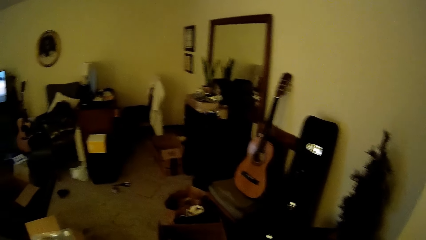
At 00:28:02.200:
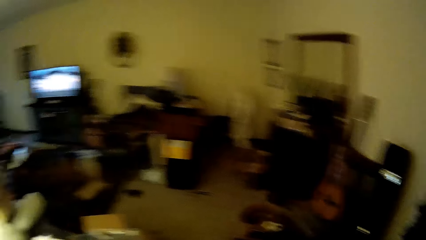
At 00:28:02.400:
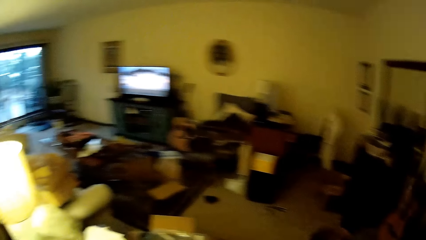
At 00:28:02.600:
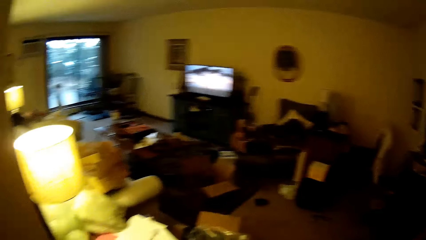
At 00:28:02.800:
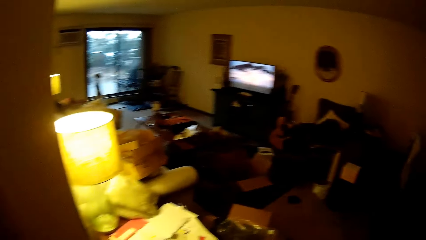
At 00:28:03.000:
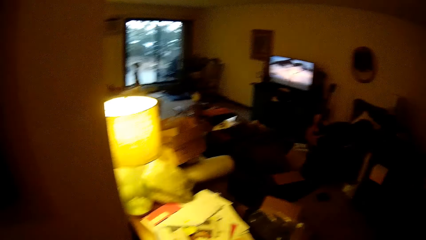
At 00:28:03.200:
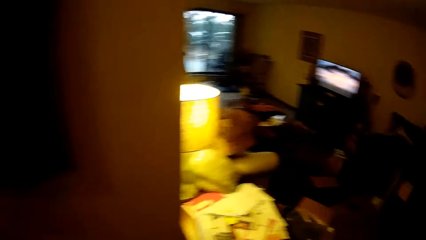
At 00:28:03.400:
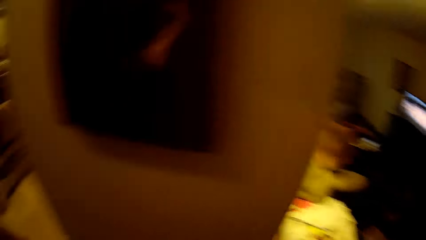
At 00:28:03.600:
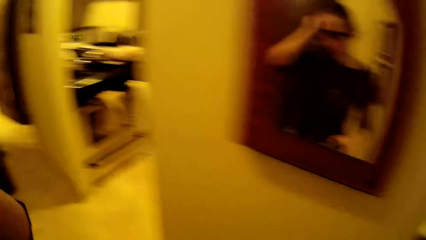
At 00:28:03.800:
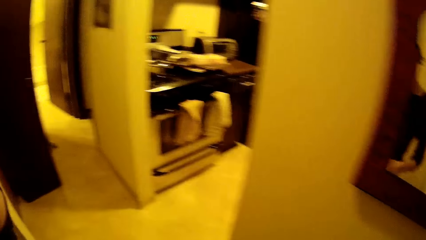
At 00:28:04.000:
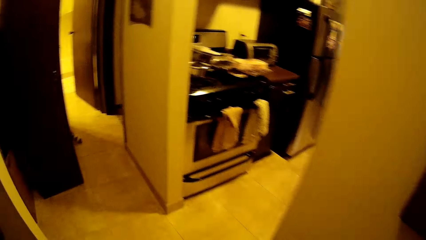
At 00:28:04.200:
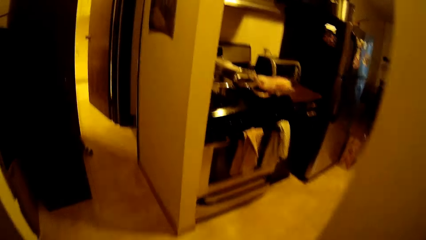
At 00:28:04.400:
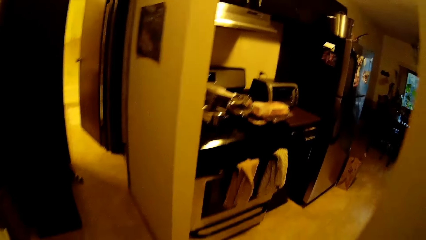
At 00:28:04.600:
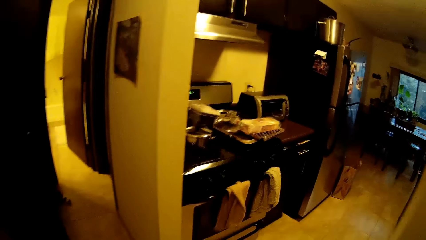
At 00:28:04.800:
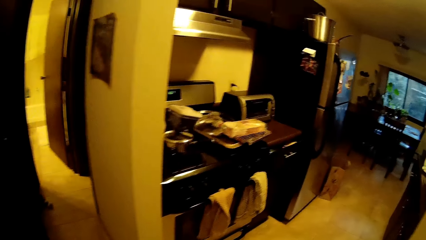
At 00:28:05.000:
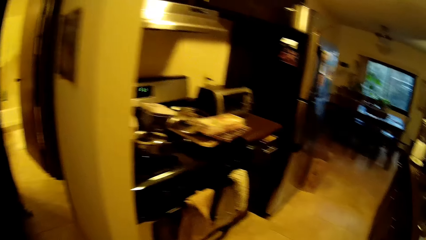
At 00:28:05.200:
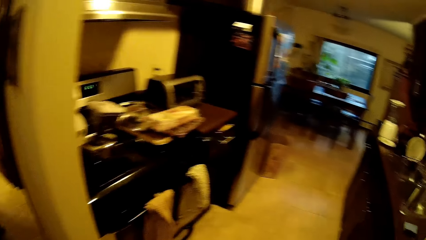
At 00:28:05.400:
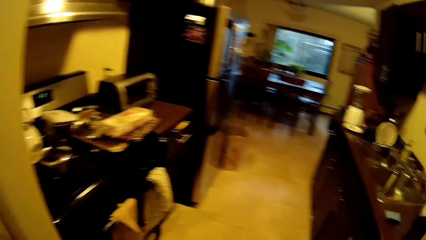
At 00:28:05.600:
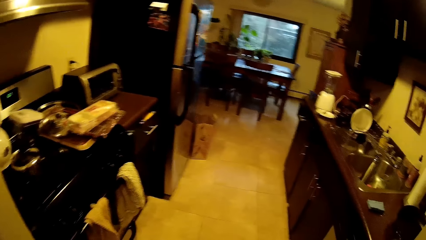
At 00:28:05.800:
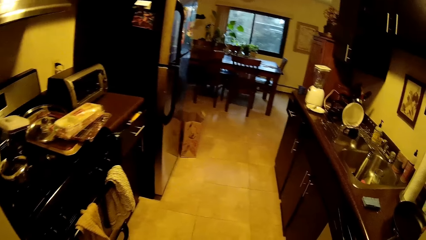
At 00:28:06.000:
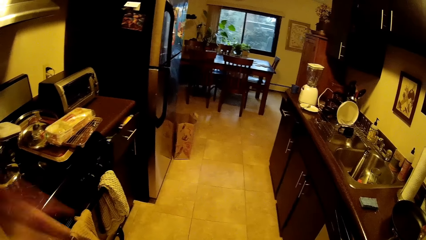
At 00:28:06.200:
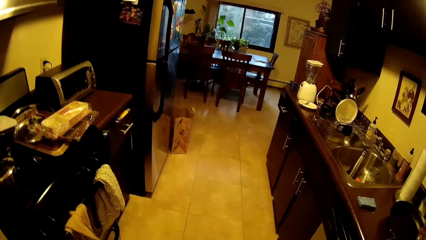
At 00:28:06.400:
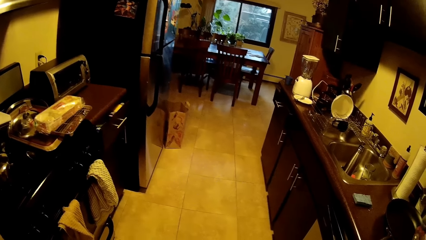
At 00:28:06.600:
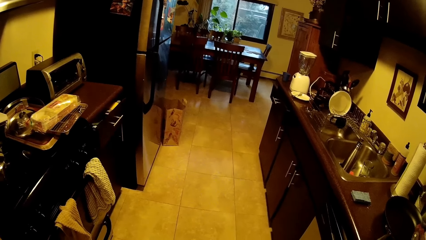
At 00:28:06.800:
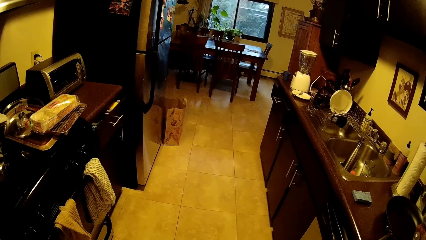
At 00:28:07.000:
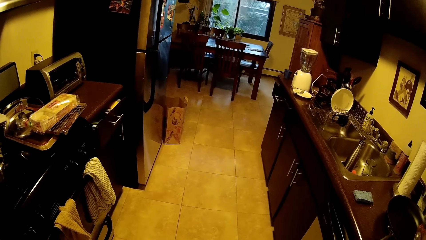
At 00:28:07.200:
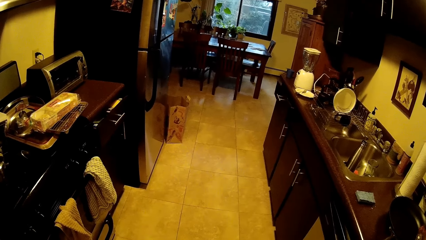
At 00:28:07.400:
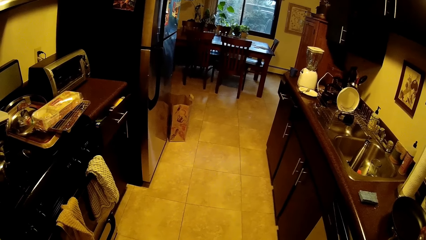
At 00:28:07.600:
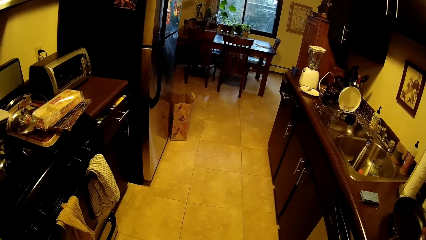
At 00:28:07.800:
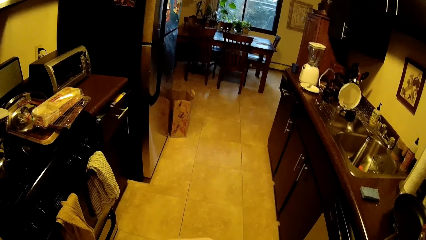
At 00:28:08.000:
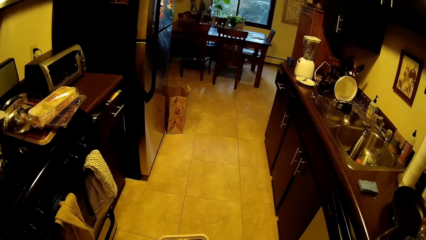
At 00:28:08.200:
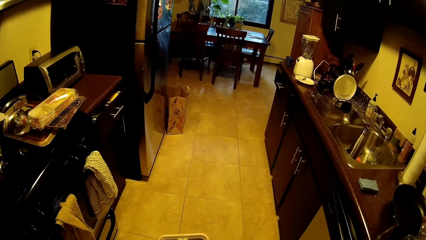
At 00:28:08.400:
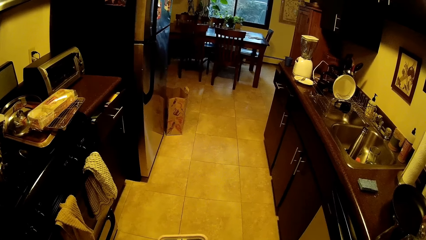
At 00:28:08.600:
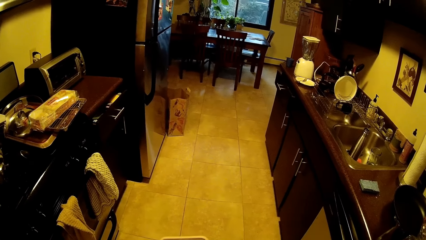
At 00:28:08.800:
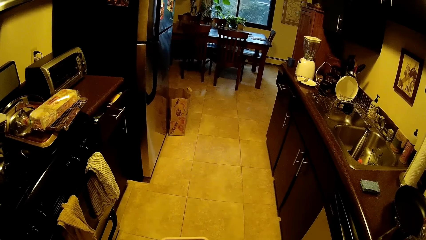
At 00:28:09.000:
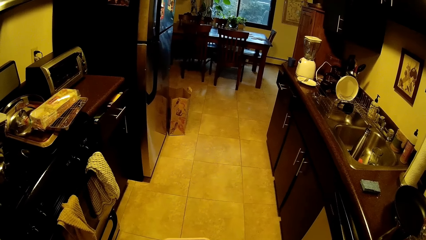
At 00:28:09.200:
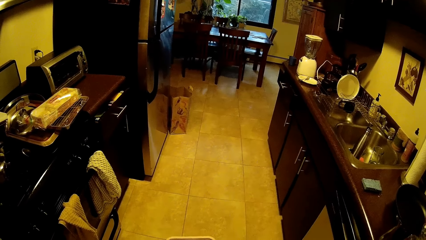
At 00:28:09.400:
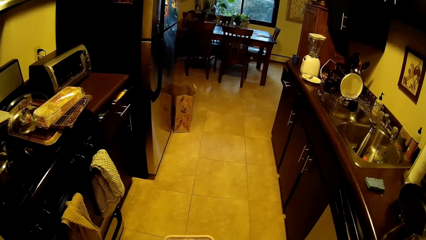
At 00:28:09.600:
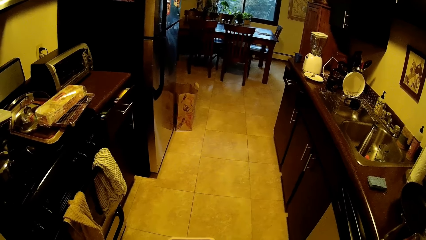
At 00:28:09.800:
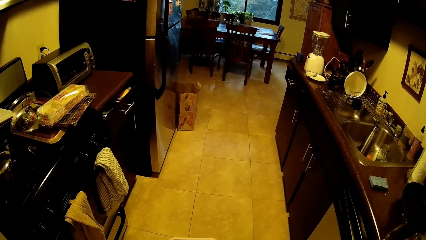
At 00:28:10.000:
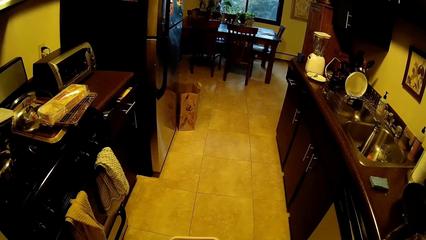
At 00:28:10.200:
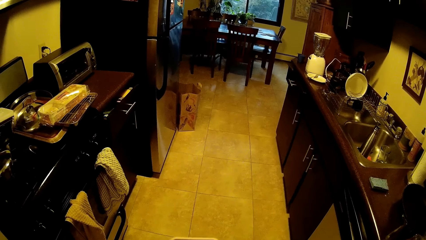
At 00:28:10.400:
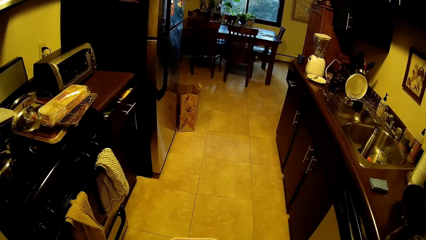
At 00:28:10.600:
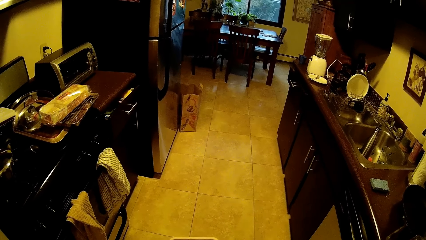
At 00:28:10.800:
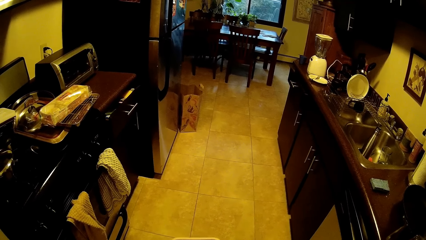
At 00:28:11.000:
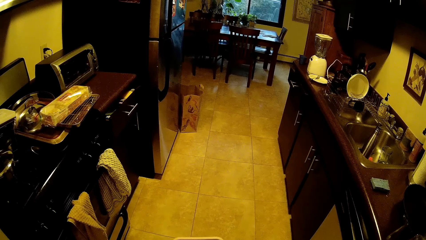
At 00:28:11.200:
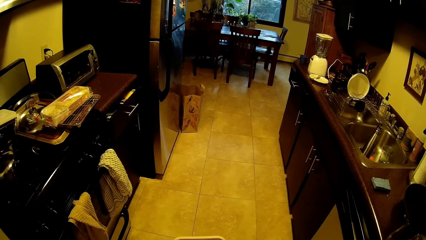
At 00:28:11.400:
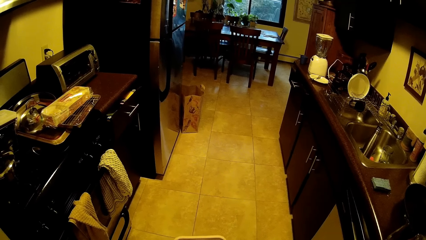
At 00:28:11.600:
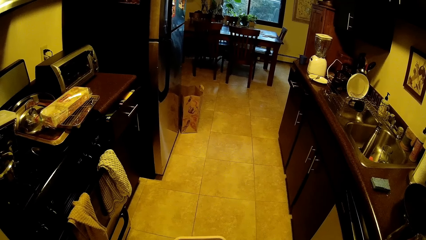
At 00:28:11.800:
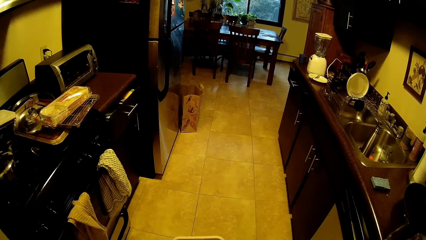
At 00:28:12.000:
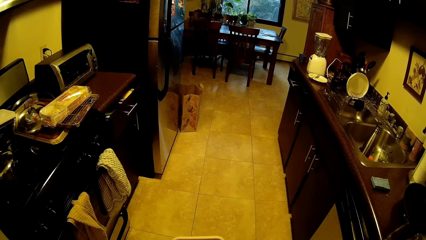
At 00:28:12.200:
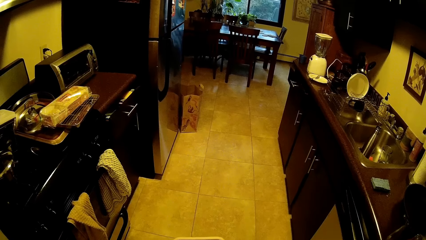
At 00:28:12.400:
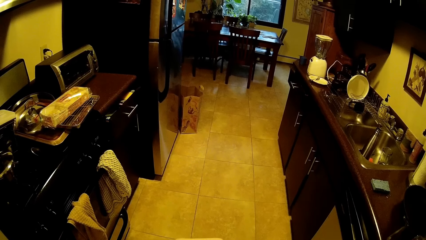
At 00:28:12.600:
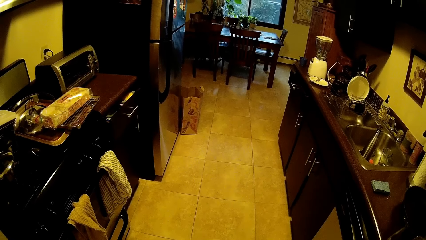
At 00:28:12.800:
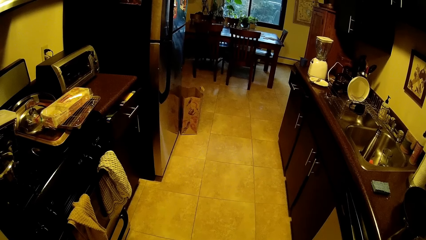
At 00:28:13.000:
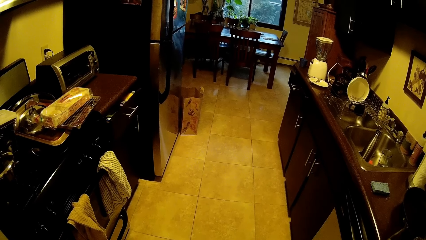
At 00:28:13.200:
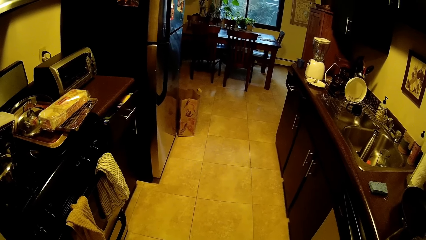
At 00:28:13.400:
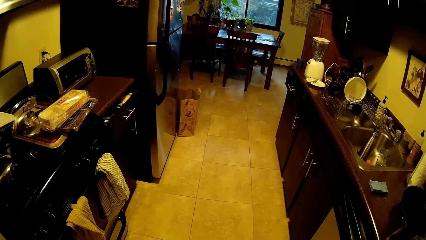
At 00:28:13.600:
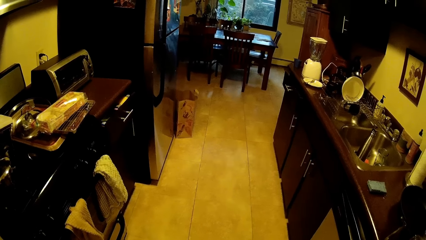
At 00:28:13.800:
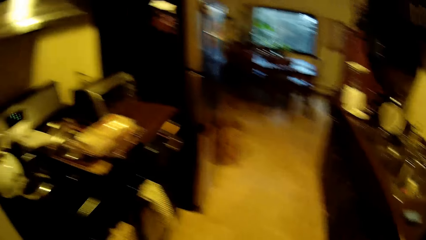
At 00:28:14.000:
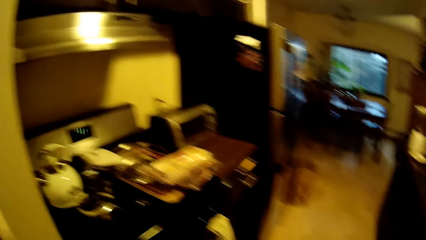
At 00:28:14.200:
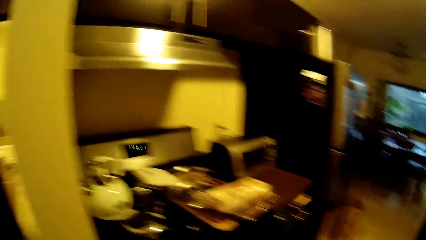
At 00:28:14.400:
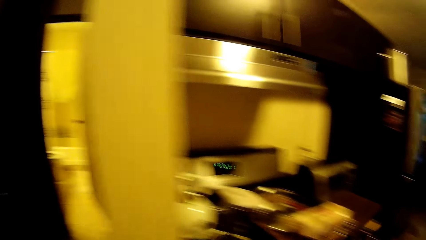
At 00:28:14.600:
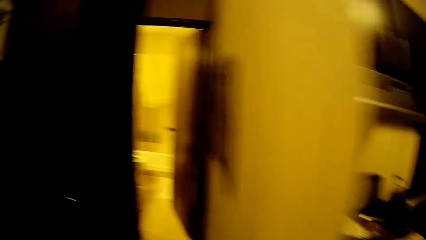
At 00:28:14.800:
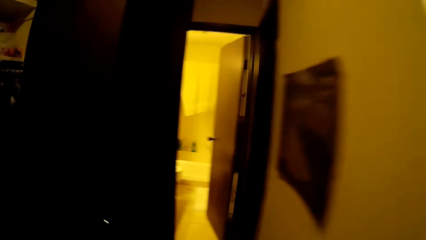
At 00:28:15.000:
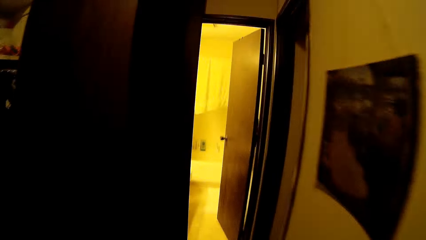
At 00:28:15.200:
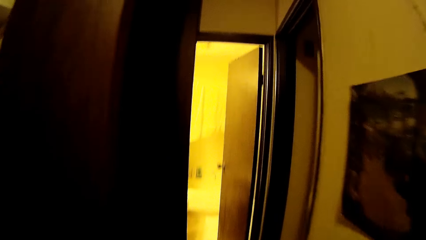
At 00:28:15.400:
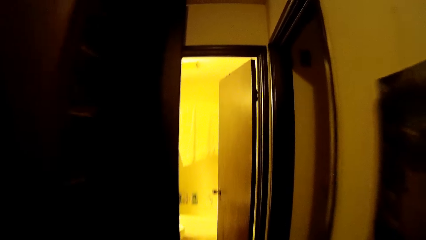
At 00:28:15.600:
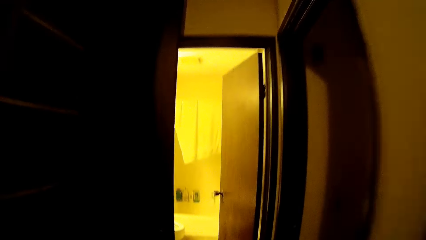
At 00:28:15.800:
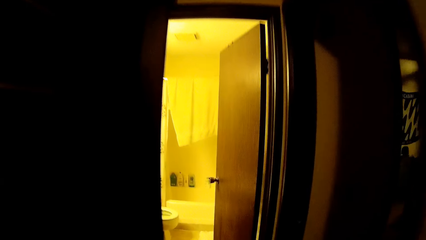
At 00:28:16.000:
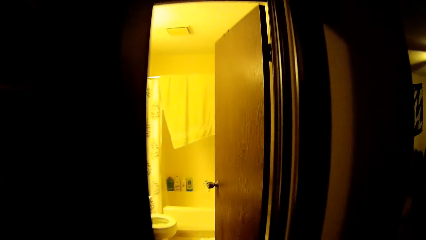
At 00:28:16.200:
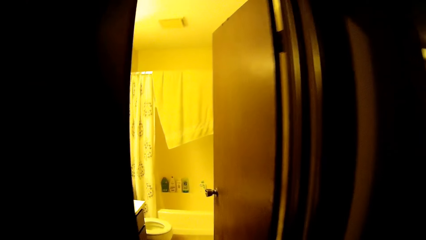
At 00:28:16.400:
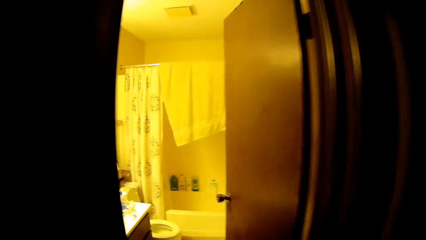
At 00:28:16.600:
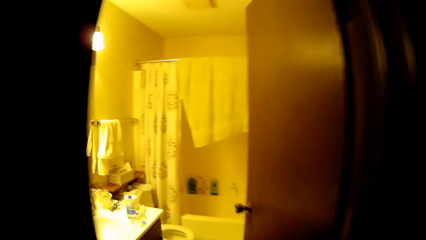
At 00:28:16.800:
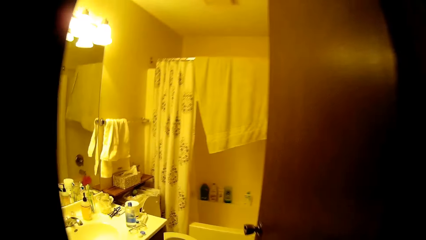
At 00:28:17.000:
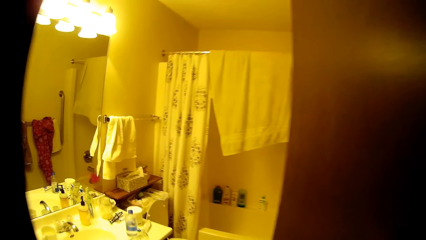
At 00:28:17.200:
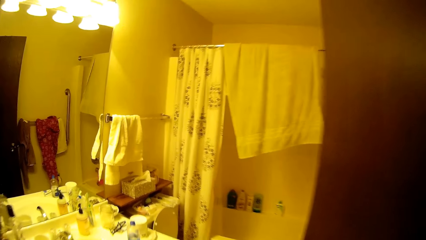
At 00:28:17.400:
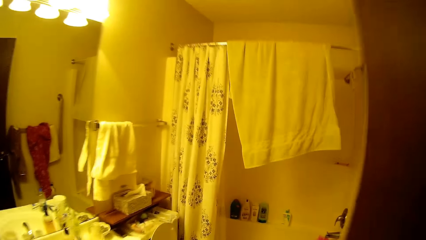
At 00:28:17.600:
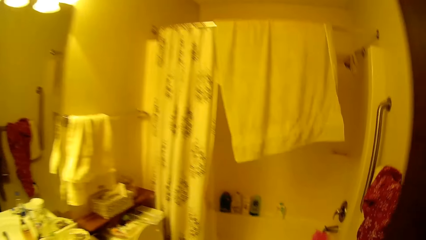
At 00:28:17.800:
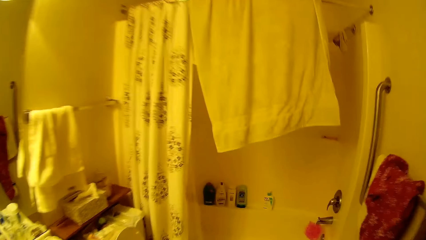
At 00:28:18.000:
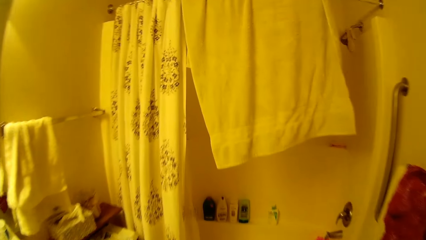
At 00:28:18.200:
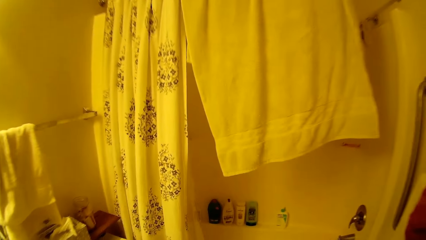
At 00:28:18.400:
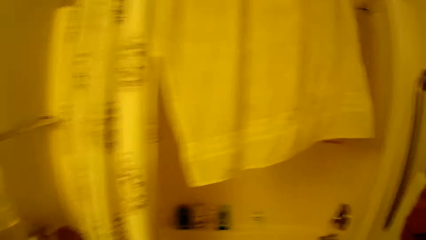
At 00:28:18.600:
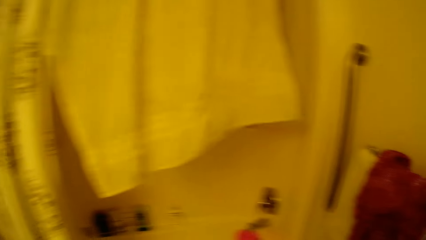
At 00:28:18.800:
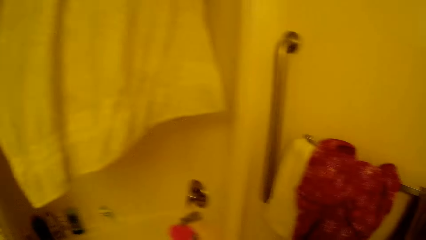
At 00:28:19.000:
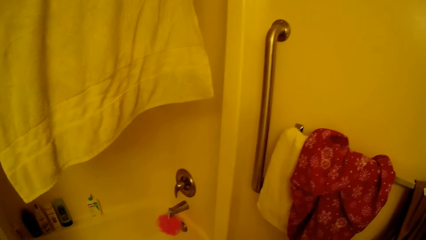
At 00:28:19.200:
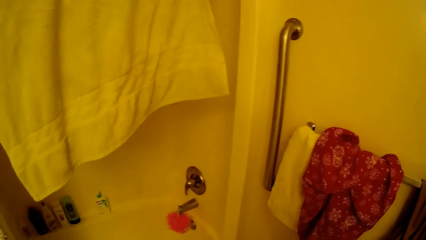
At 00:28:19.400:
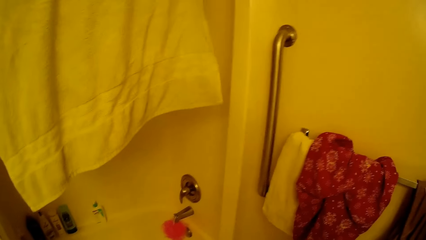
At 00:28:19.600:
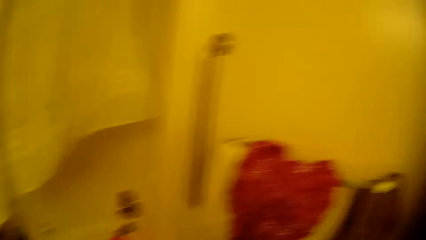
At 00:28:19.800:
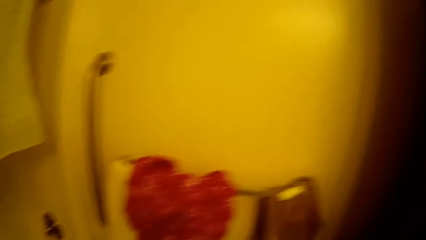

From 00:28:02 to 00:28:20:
The camera wearer walks into a bathroom.
